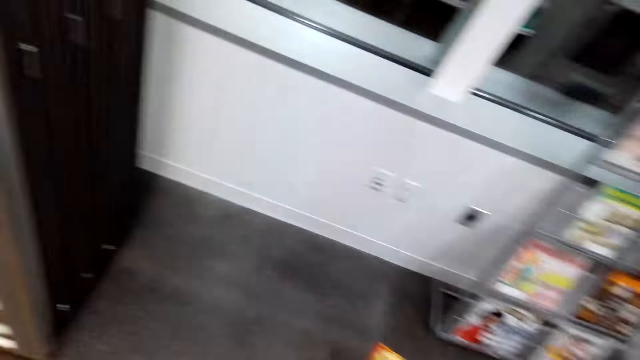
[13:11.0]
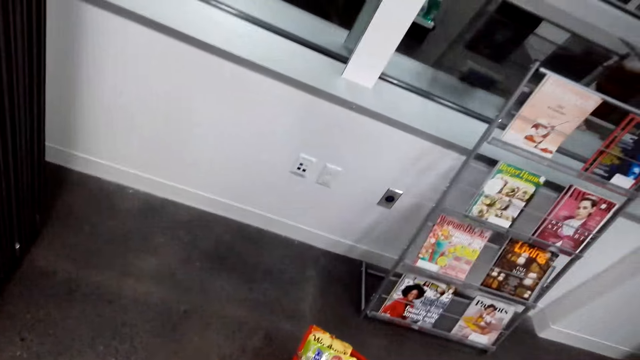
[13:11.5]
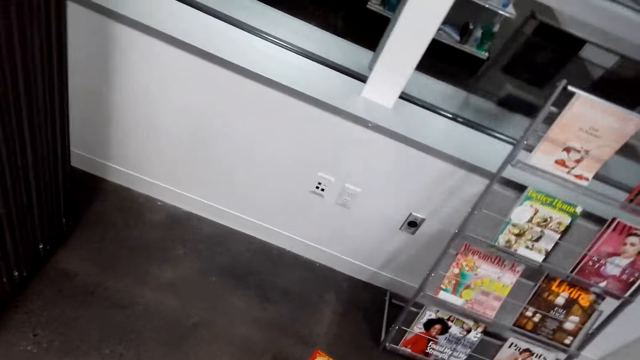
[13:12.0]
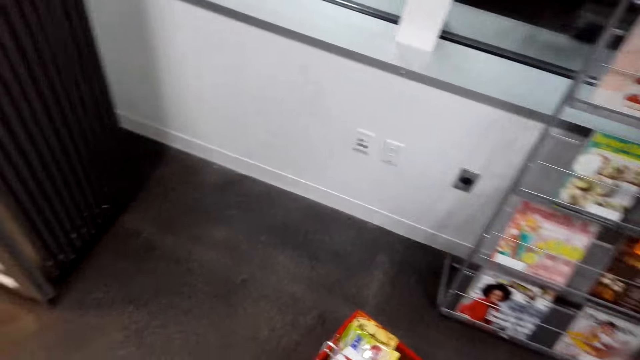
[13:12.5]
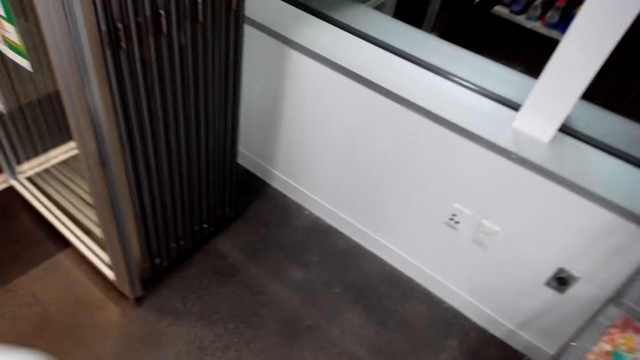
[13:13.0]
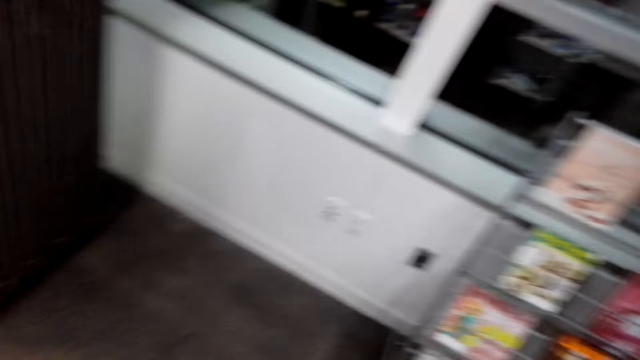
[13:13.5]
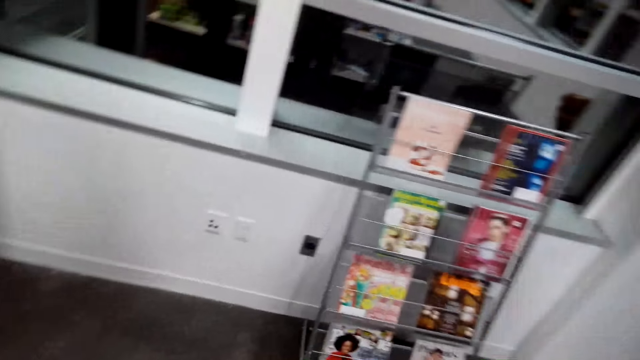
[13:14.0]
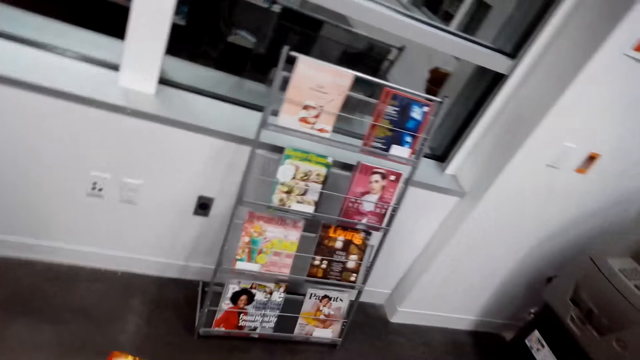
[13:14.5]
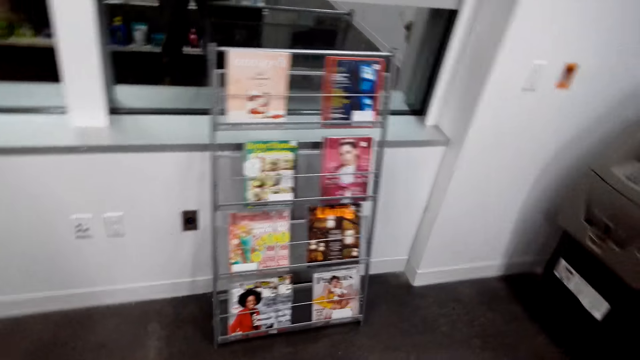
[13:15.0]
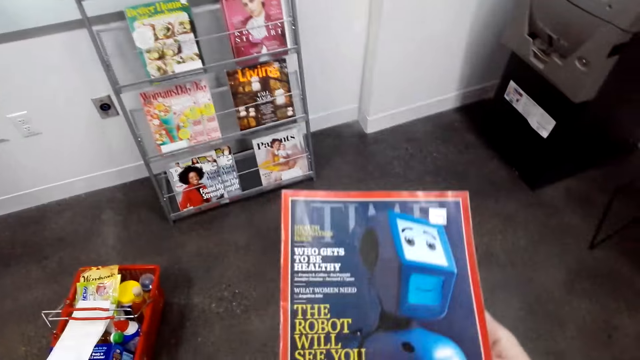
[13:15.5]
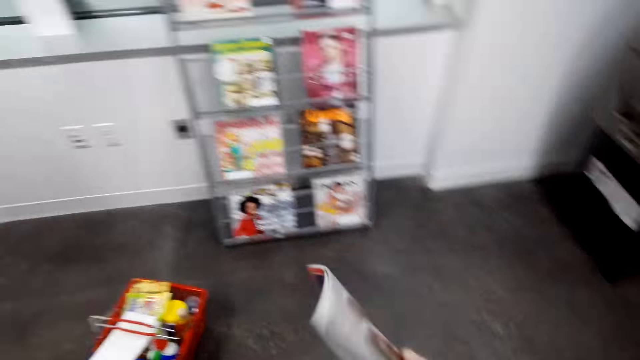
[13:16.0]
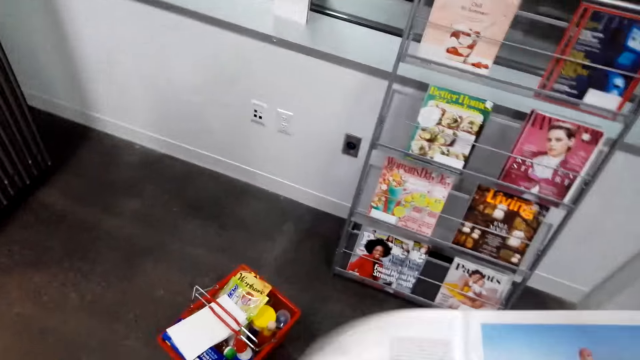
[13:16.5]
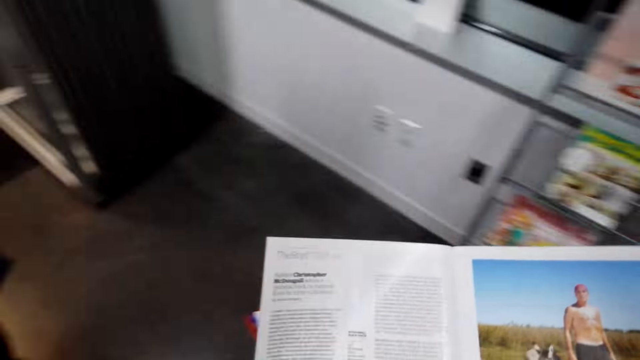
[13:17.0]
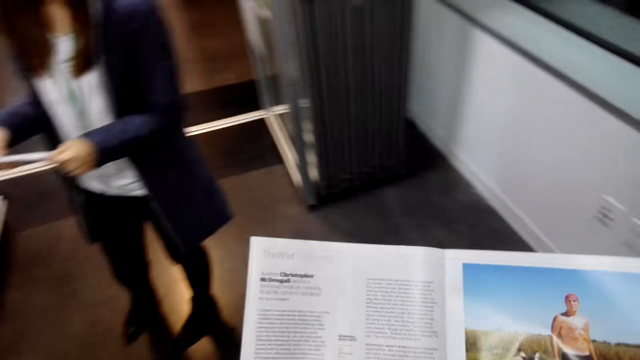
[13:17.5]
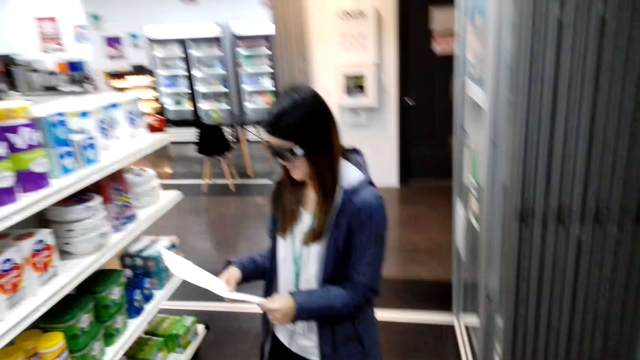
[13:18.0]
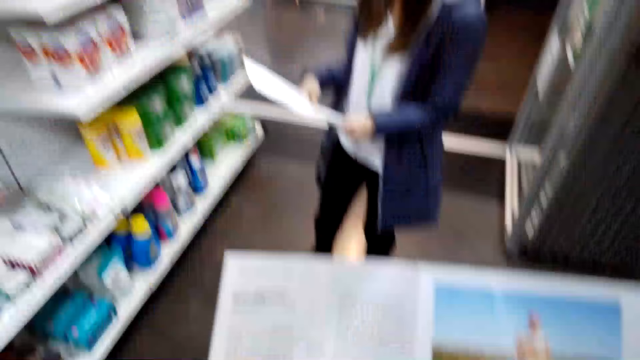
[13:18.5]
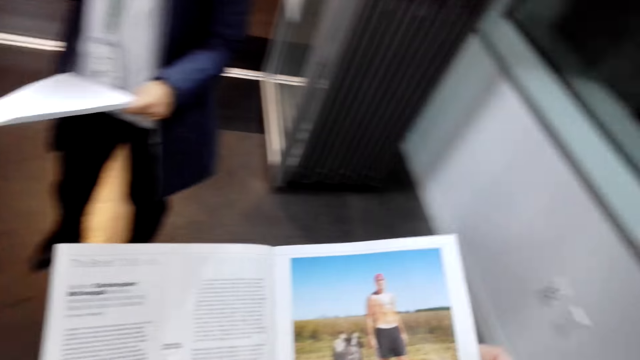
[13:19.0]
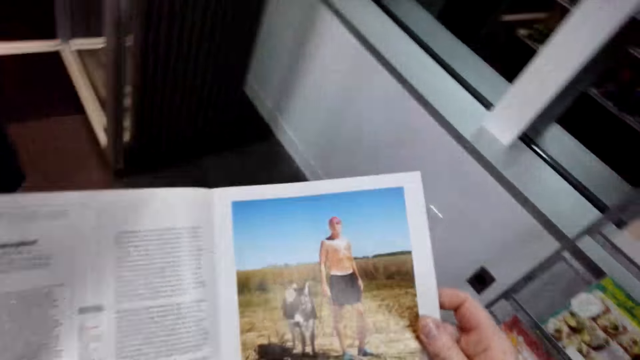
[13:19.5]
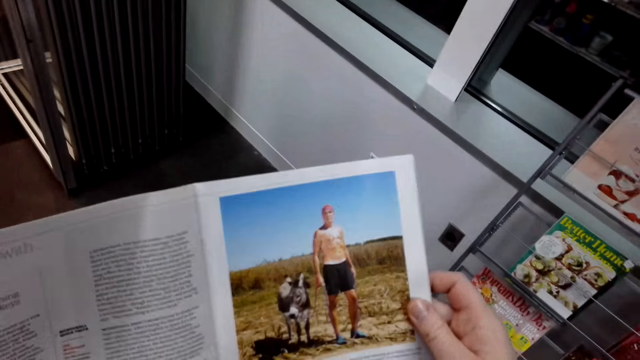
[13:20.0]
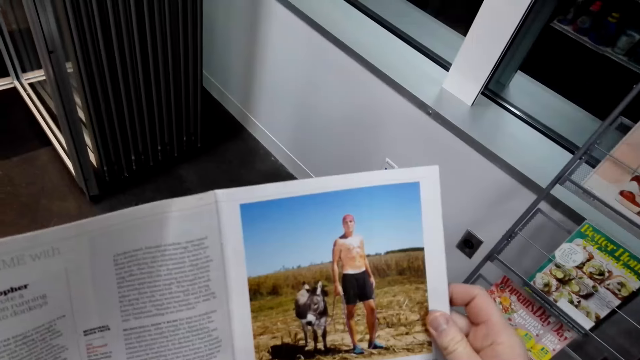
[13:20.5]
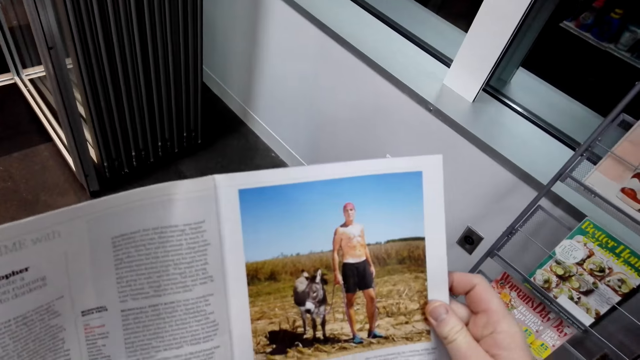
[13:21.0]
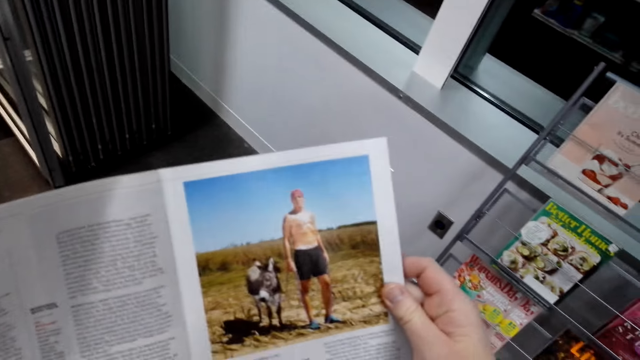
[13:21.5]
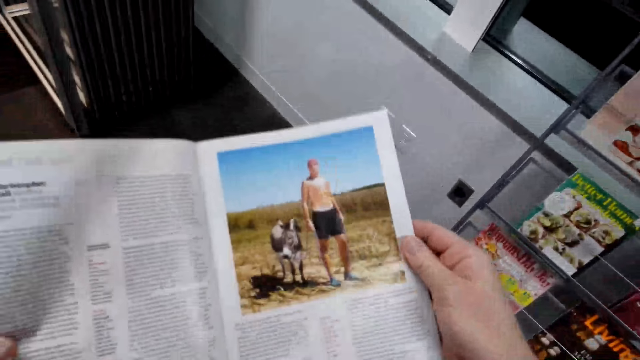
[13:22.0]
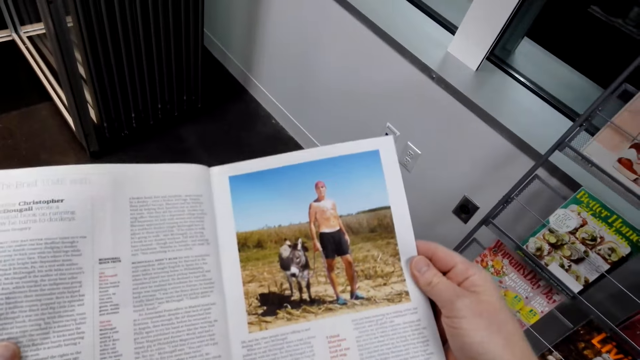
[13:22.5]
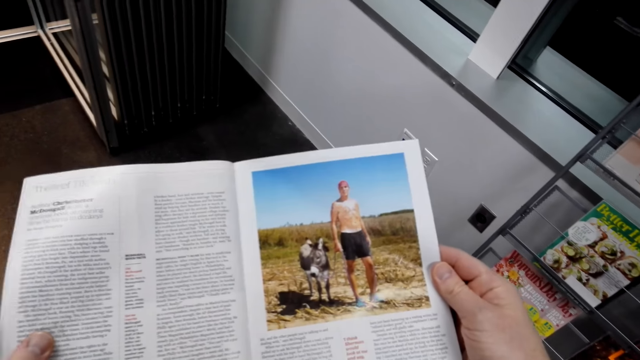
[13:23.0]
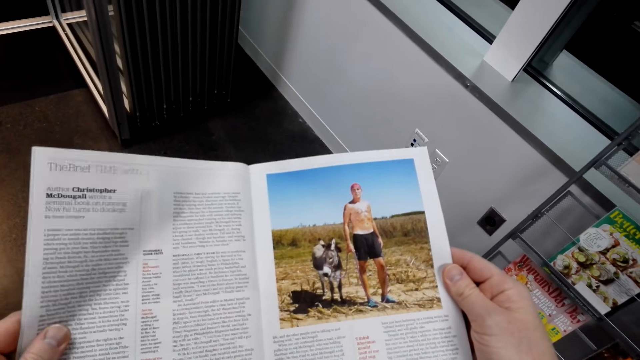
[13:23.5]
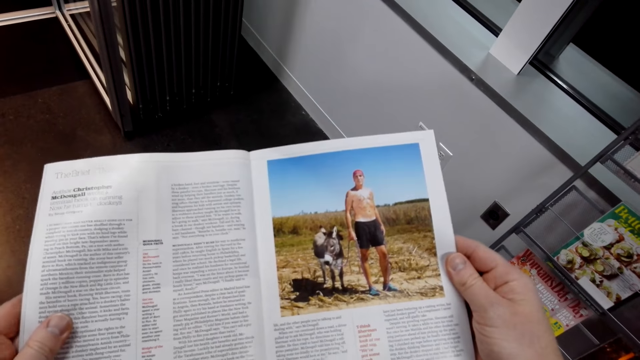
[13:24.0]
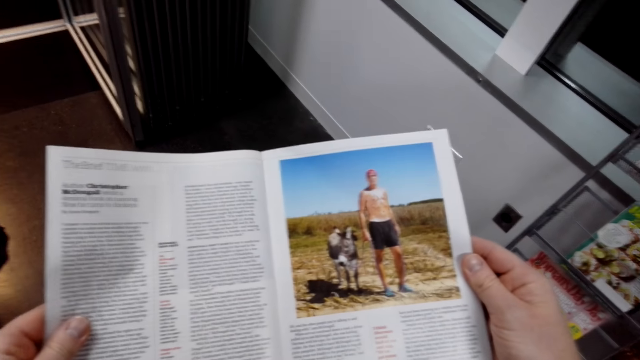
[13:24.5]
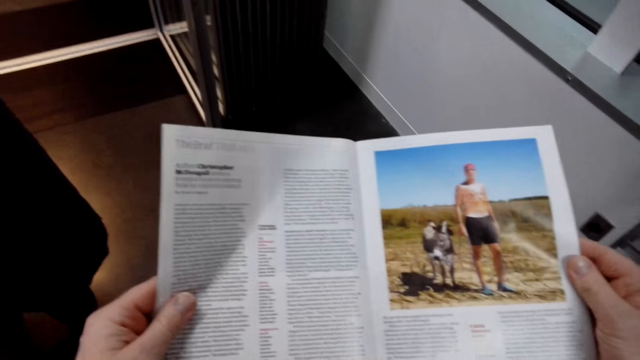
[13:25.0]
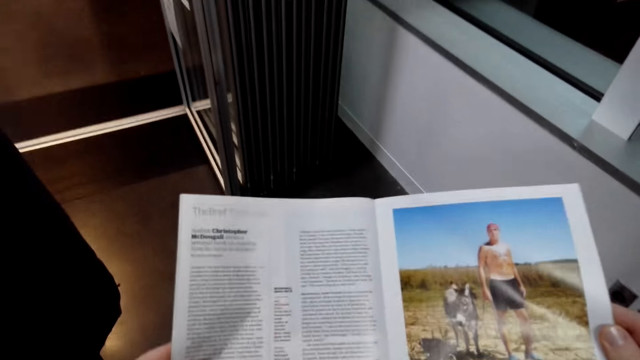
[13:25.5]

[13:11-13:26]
The camera wearer looks at the magazine. A woman reads a paper. The camera wearer reads the magazine. They read the magazine.

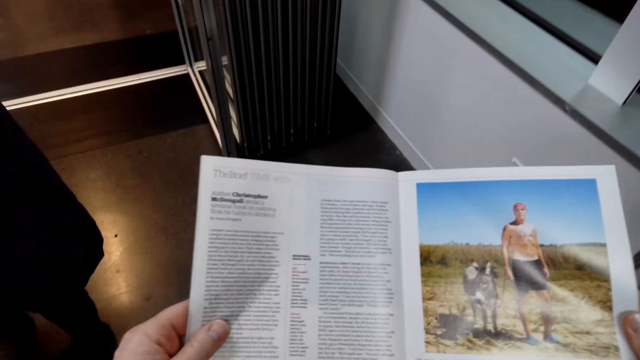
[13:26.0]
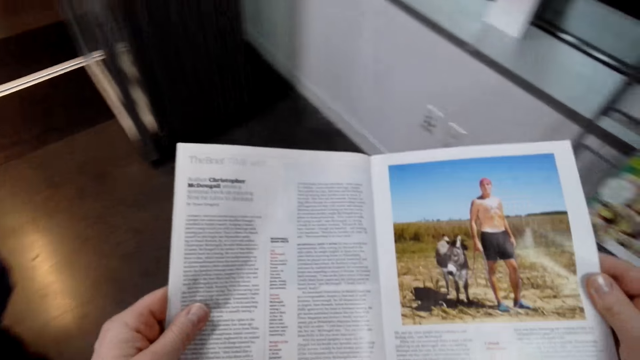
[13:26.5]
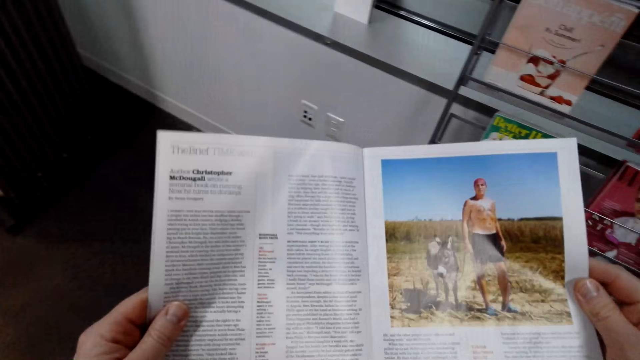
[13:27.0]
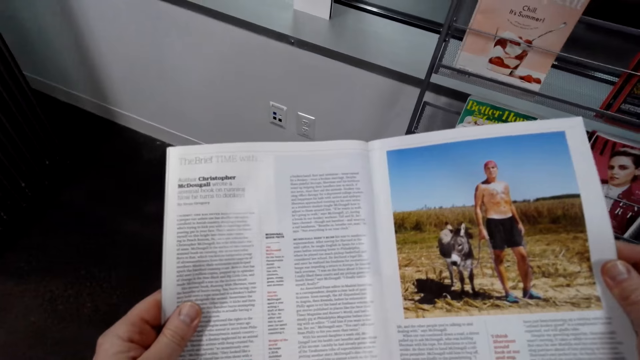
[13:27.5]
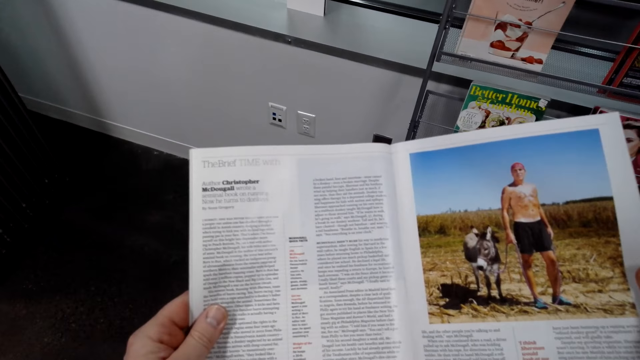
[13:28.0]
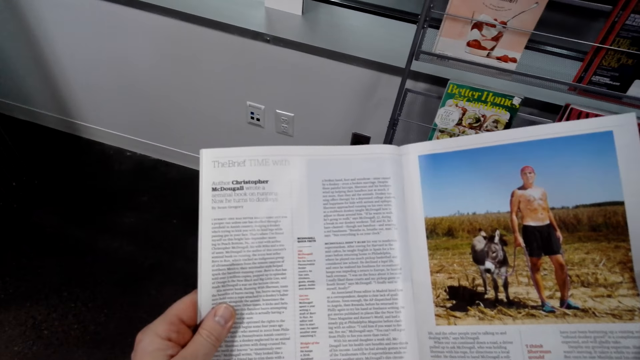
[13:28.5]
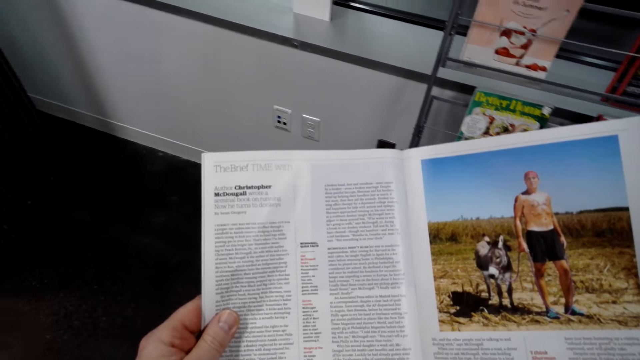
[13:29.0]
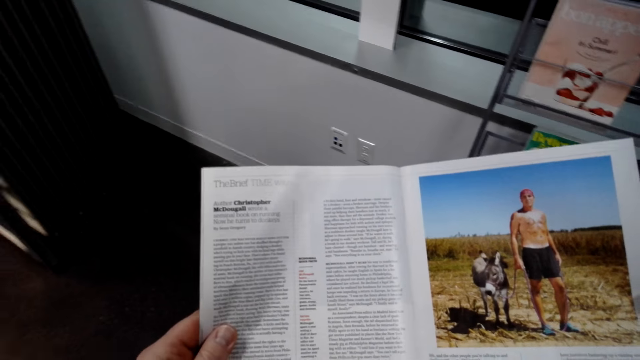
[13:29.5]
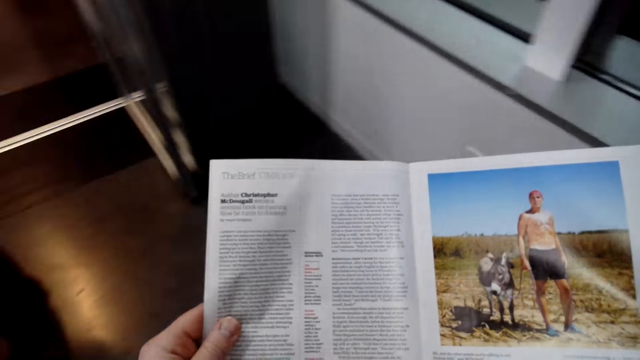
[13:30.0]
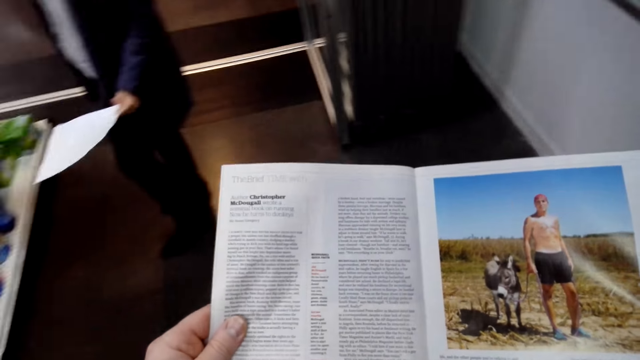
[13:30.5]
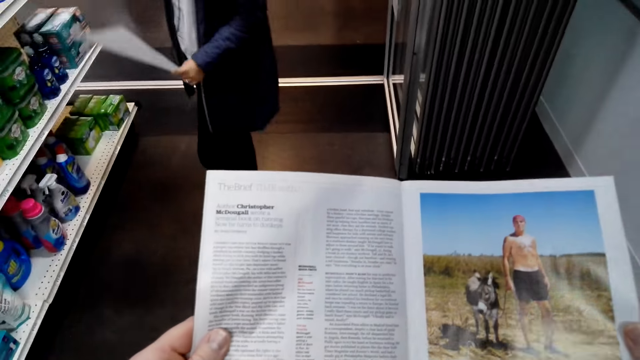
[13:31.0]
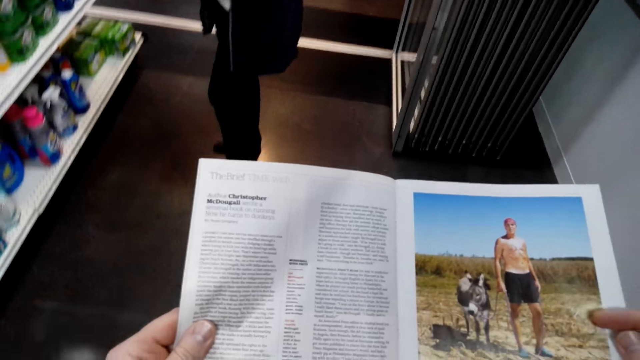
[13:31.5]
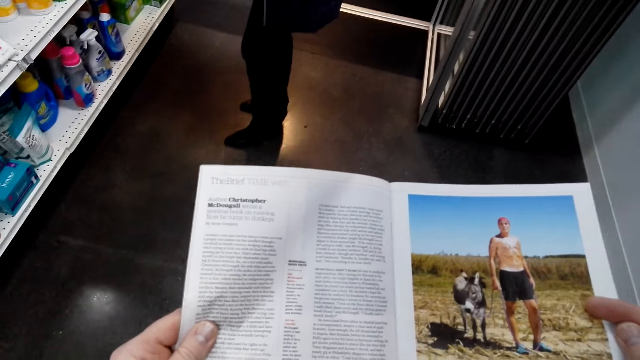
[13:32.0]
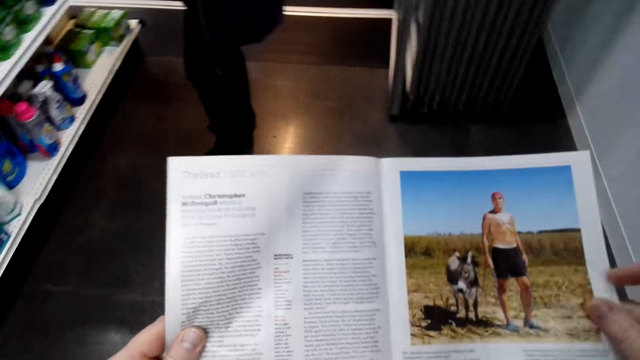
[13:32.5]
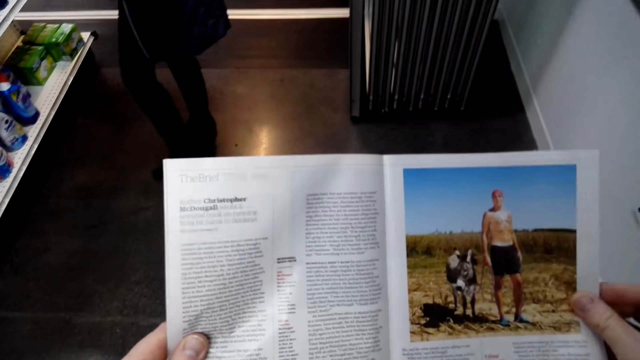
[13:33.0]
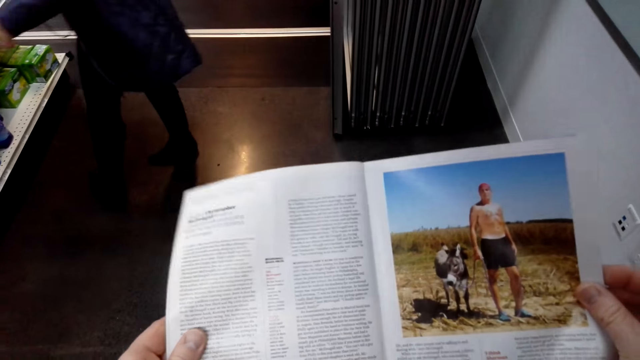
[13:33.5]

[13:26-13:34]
A woman holds a paper. The camera wearer reads the magazine.
